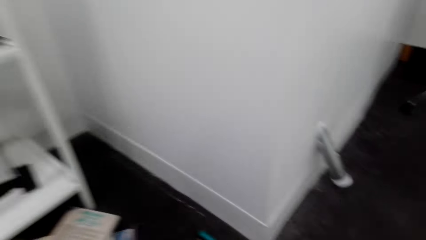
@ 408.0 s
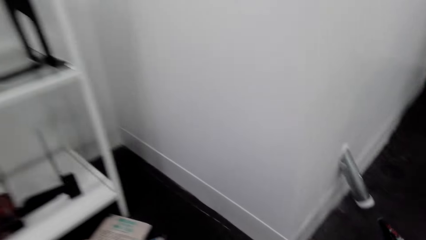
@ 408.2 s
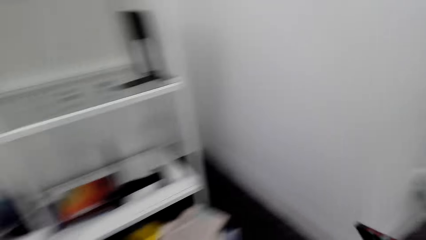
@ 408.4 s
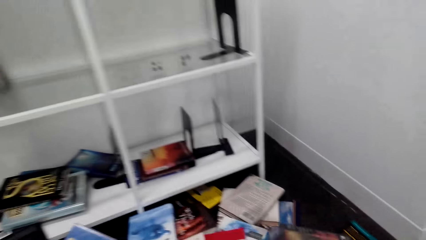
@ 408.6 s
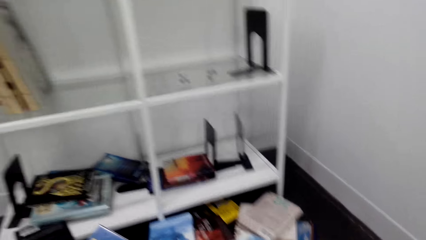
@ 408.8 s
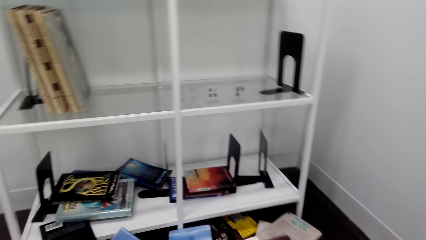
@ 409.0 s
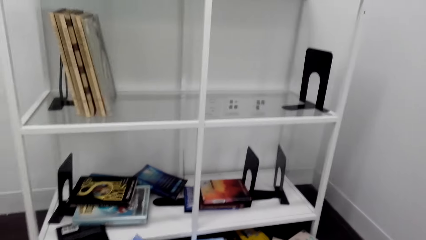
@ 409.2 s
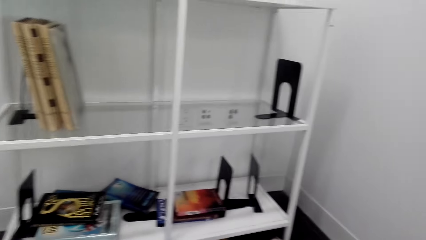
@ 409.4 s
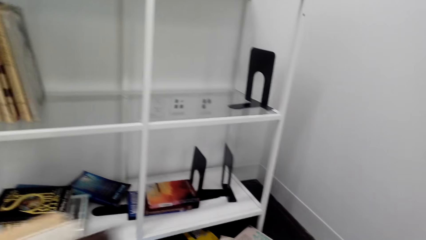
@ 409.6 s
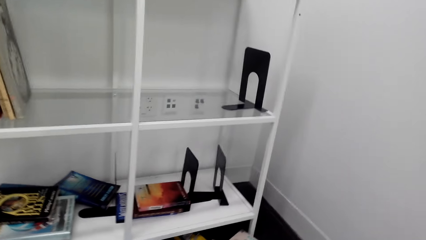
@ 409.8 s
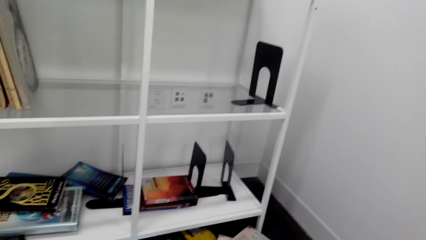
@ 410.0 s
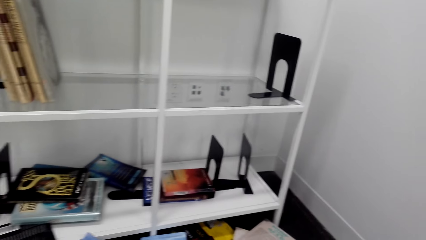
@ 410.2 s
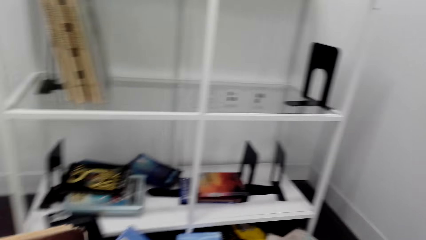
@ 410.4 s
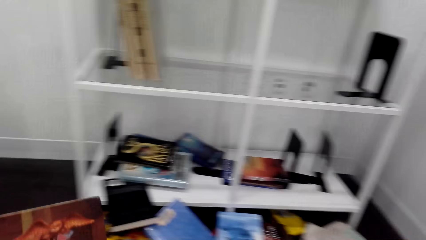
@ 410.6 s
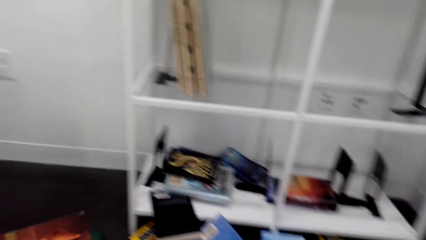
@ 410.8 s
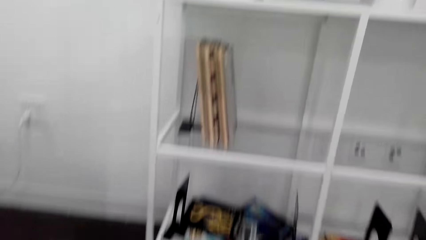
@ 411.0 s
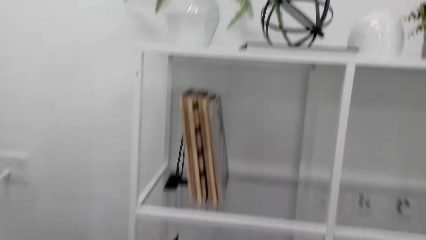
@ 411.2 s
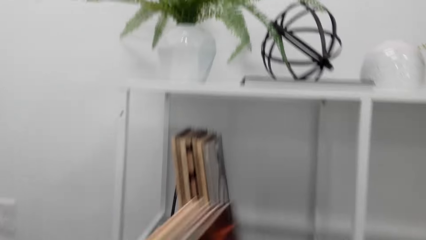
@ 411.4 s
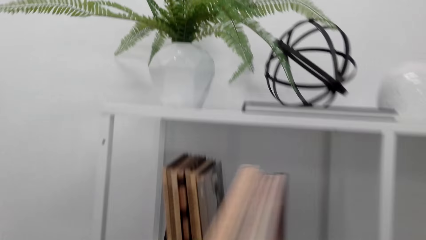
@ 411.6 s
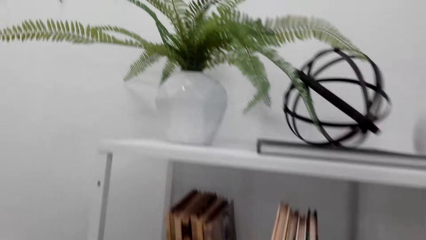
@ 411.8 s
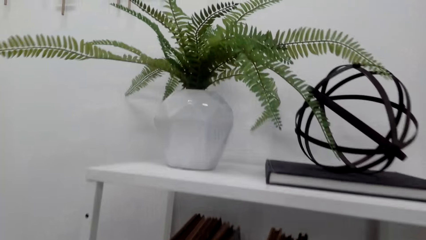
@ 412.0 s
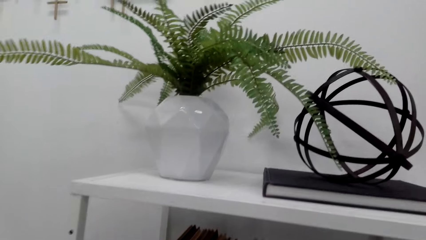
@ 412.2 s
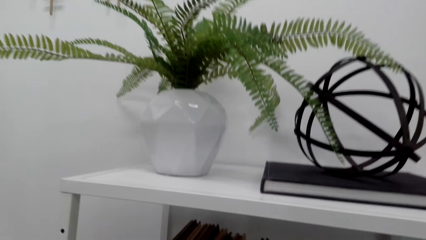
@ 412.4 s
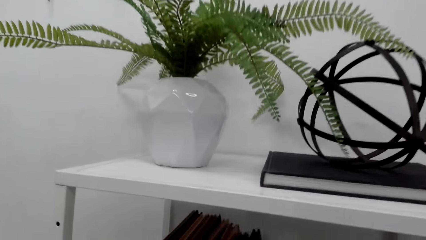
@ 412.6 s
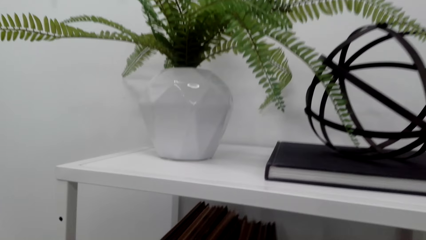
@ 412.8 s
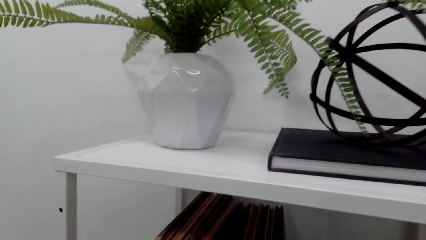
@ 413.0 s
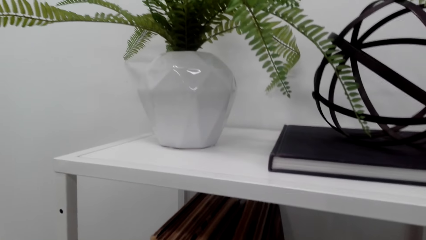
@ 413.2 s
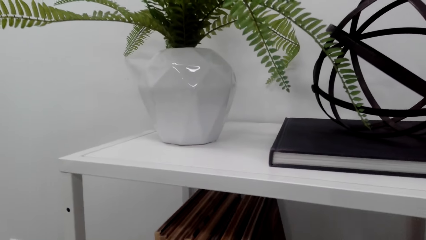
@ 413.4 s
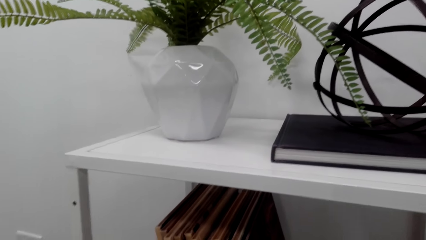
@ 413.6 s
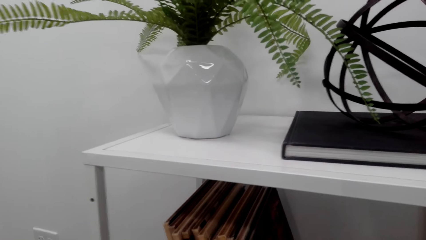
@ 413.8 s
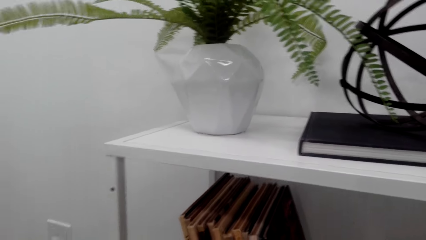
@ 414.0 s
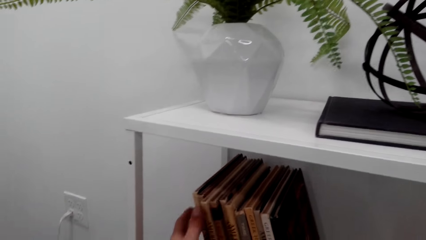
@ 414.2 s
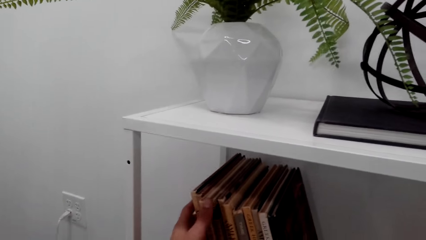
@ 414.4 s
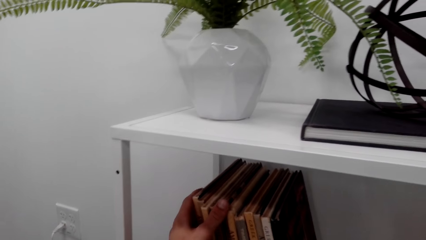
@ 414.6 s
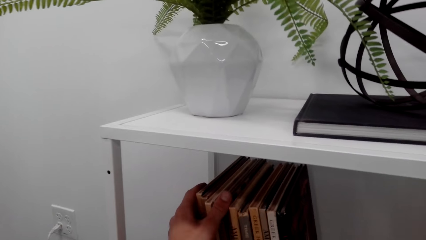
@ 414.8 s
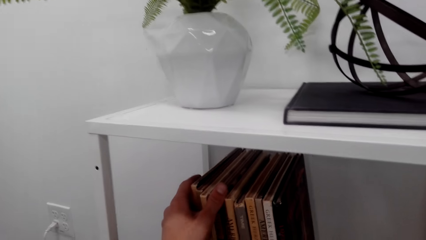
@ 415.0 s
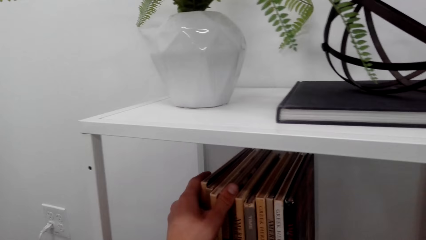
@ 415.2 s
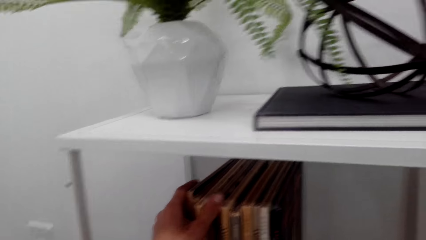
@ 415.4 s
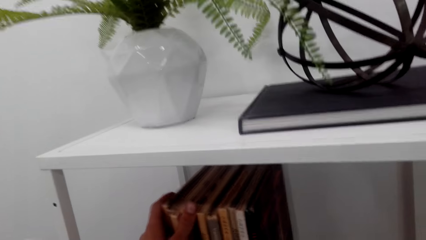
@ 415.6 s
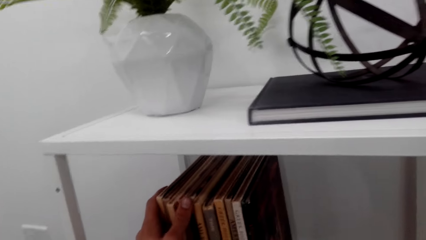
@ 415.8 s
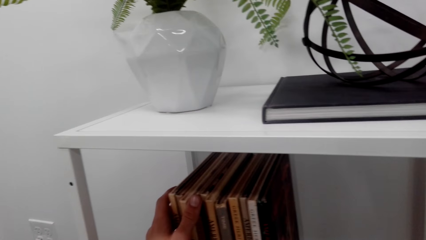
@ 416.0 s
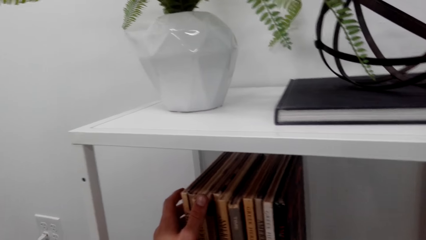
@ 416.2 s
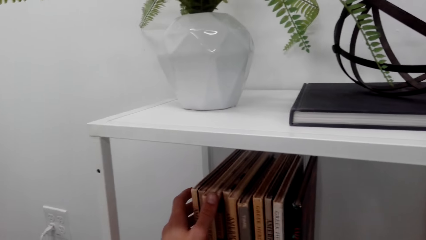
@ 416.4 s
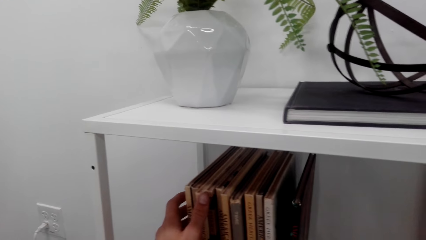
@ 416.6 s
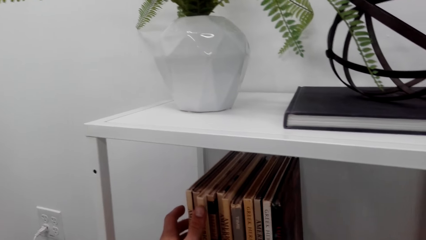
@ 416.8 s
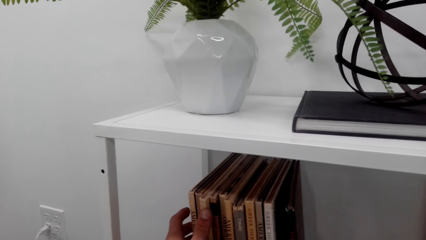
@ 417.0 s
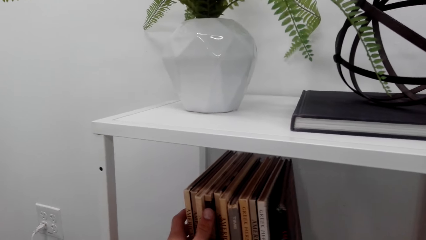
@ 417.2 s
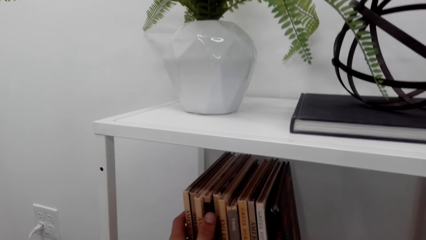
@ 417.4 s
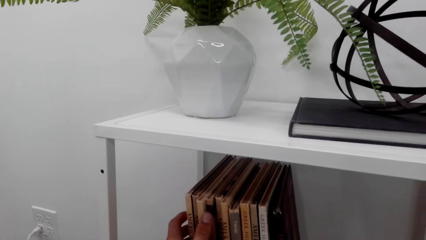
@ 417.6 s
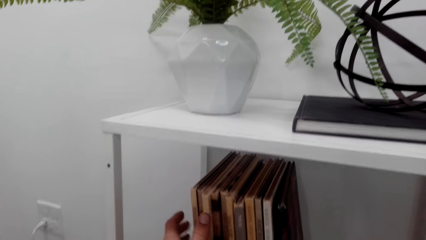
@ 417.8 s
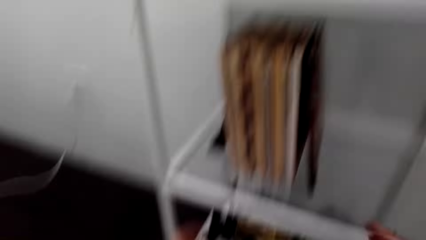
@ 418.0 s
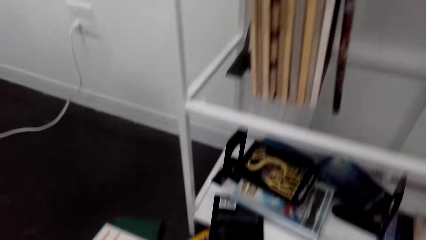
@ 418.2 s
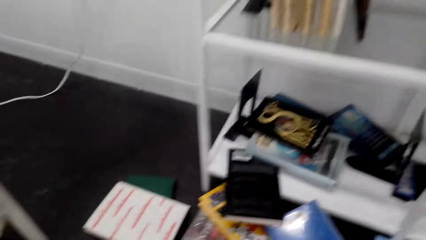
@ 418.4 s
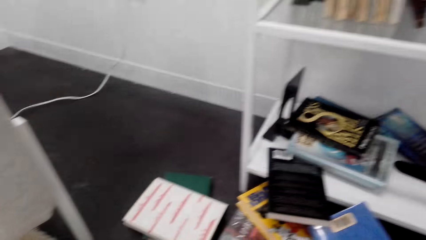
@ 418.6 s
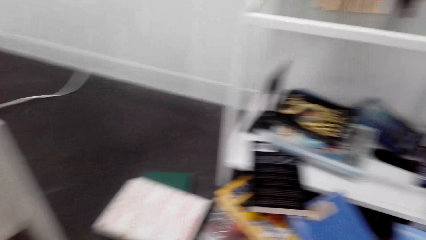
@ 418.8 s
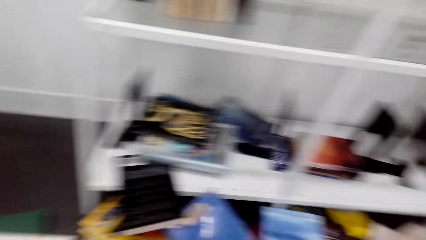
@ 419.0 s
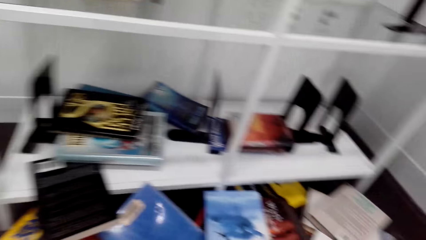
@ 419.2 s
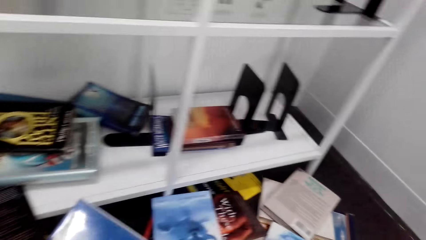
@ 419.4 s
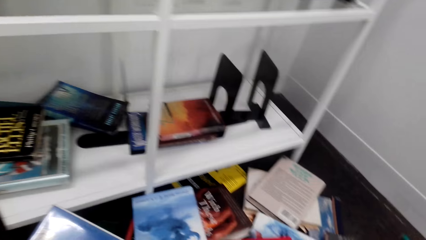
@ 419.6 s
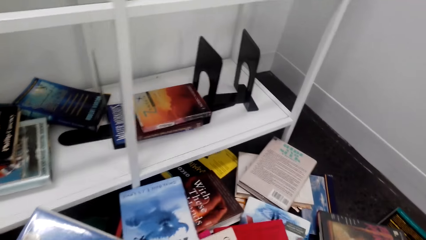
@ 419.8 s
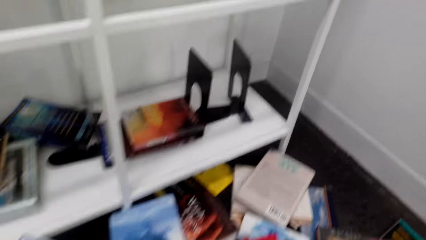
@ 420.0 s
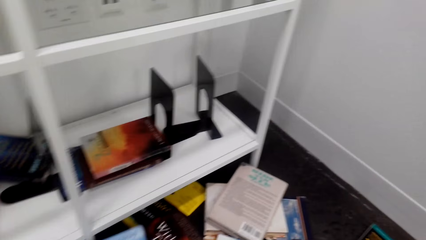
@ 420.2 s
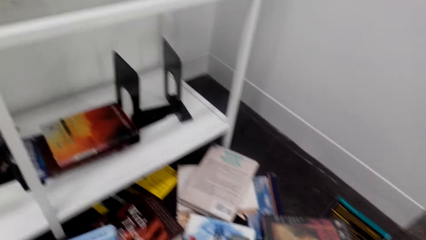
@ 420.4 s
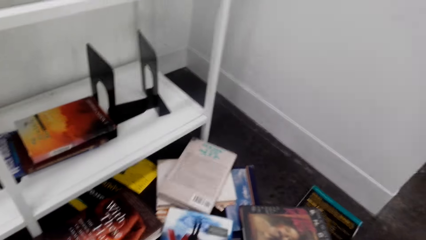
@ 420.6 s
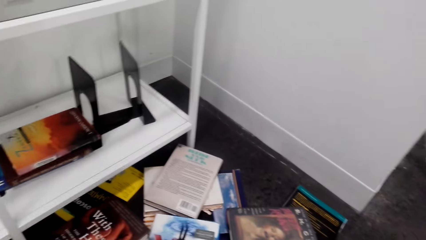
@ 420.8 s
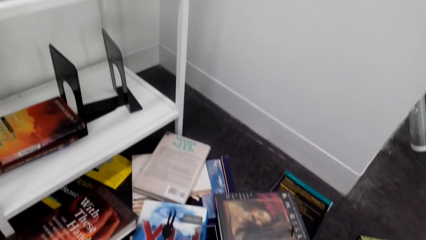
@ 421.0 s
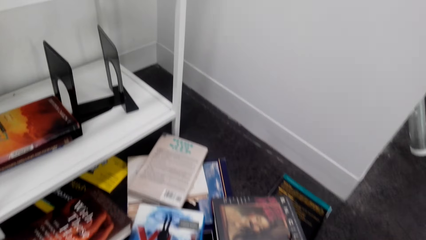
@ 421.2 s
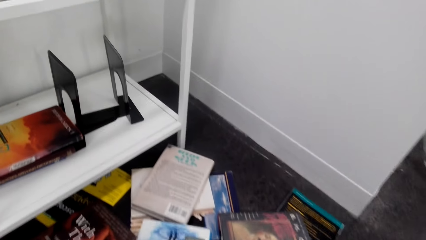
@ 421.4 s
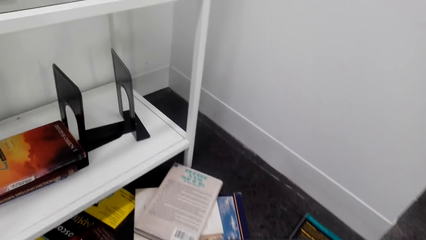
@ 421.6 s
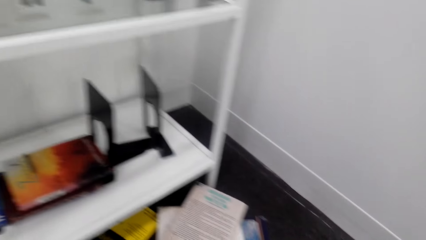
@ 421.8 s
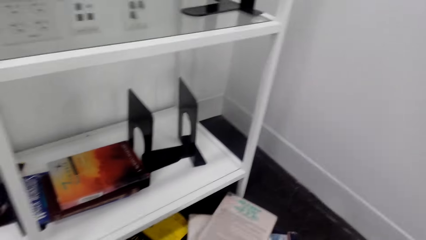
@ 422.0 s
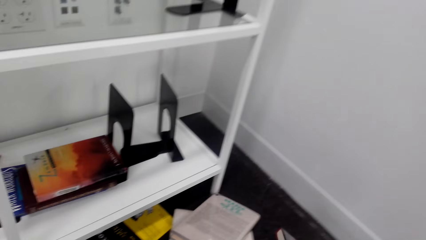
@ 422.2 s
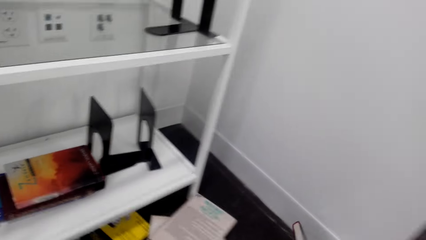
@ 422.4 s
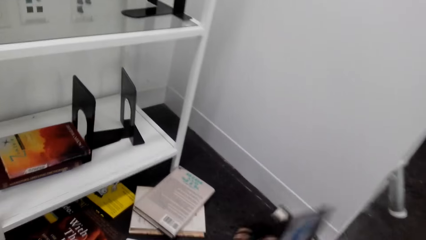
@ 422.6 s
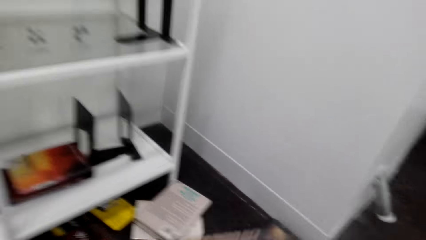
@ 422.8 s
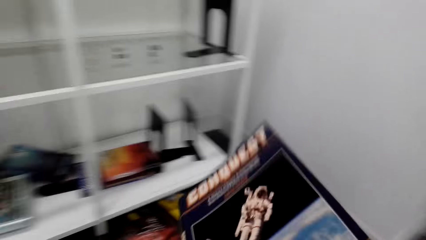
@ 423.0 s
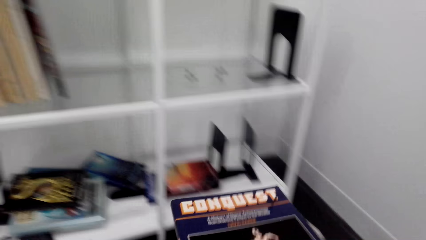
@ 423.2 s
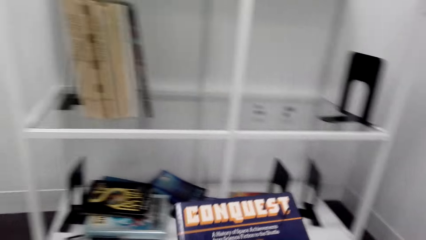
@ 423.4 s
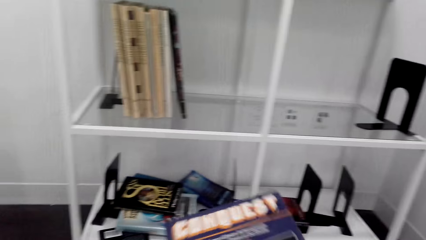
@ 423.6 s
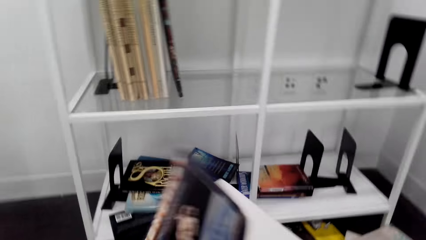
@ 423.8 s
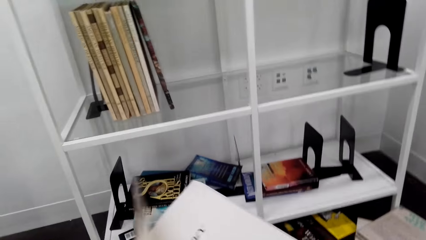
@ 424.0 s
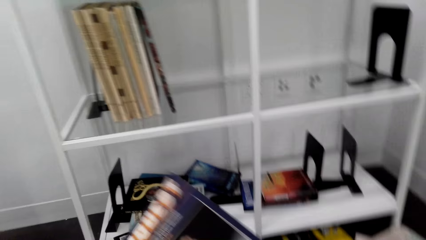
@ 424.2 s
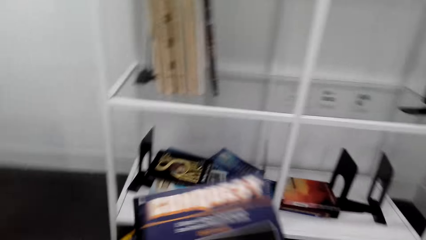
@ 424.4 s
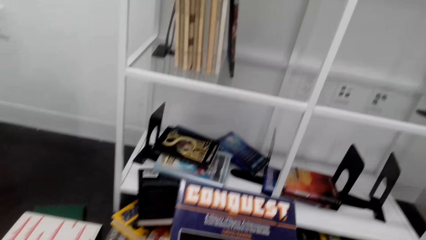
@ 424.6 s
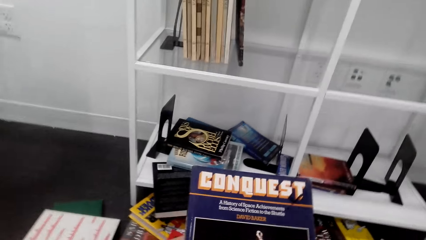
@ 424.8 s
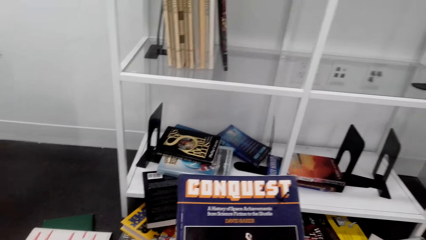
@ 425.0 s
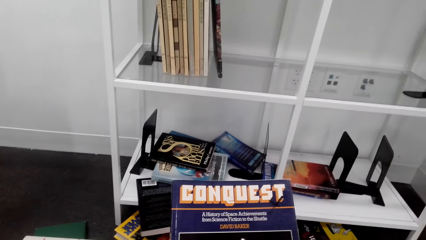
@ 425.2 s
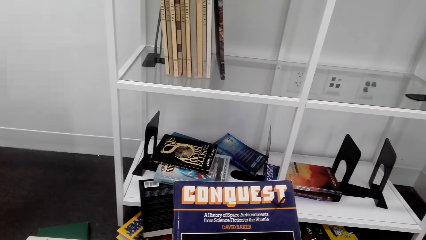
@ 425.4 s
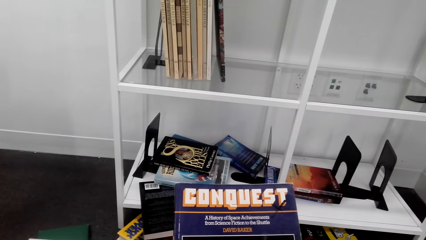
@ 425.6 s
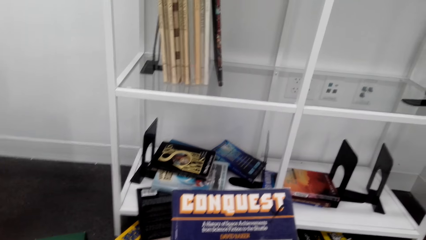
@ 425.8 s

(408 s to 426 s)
The camera wearer collects books on the ground. They place the book on the bookshelf. They put the book in the shelf. They pick a book.
